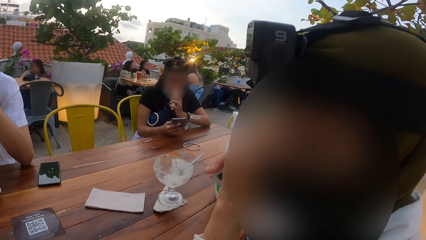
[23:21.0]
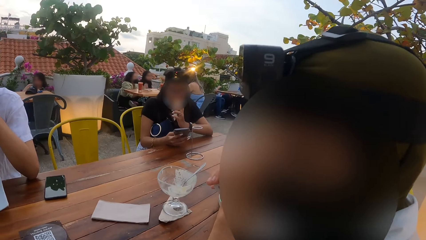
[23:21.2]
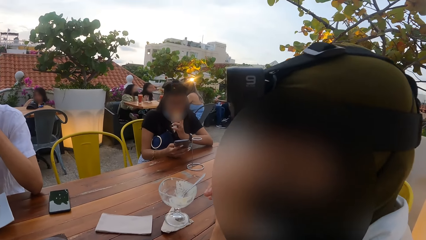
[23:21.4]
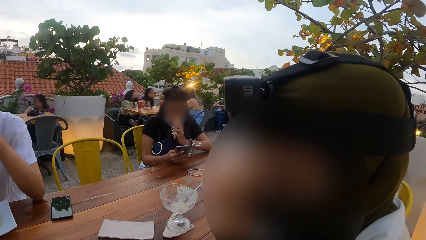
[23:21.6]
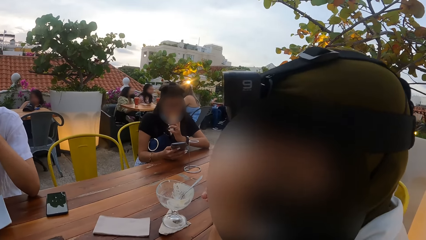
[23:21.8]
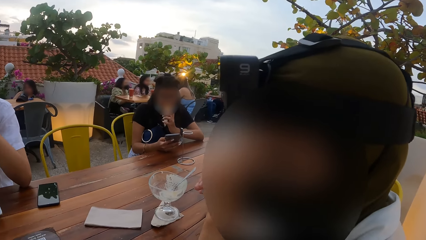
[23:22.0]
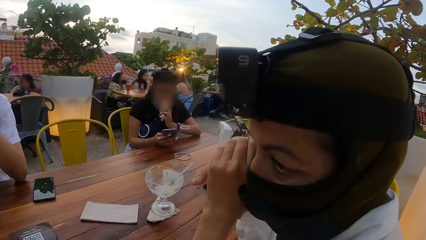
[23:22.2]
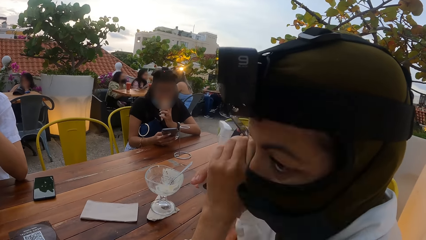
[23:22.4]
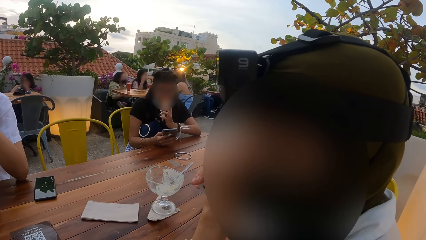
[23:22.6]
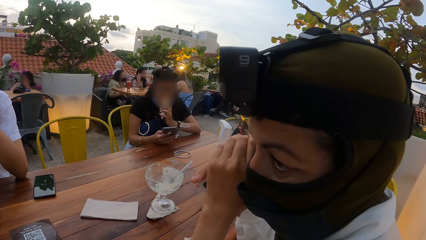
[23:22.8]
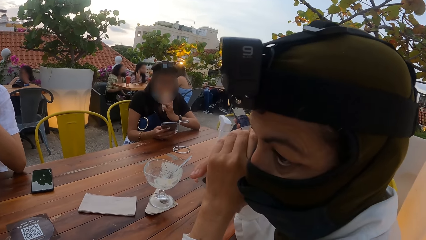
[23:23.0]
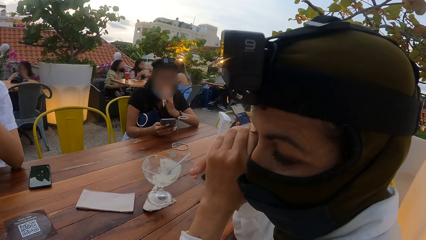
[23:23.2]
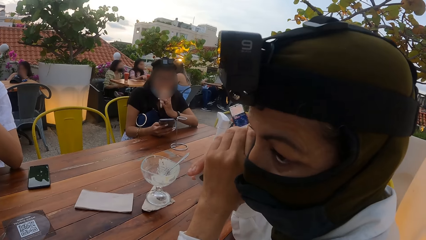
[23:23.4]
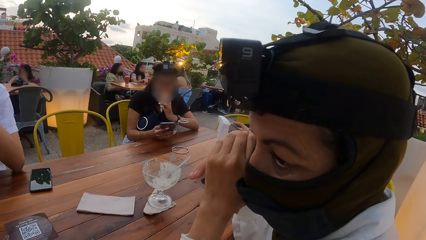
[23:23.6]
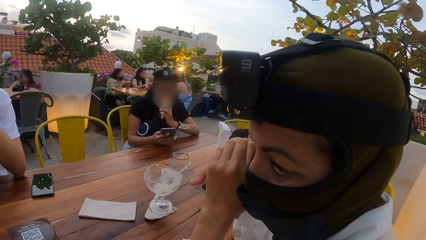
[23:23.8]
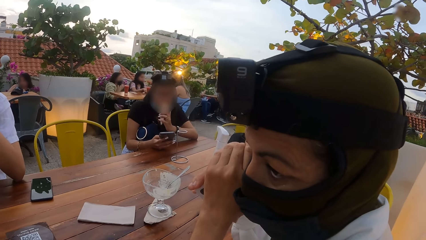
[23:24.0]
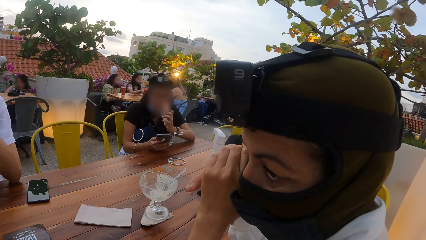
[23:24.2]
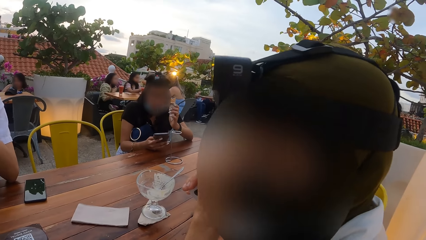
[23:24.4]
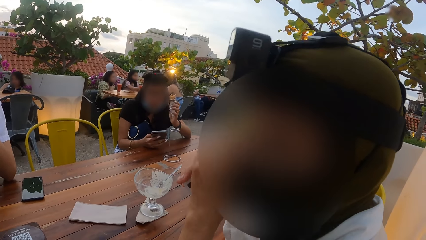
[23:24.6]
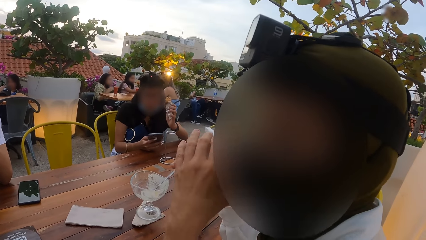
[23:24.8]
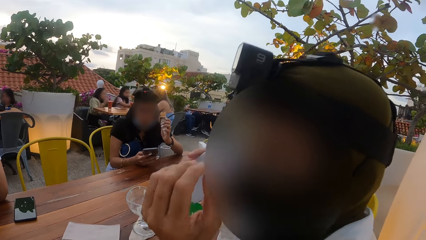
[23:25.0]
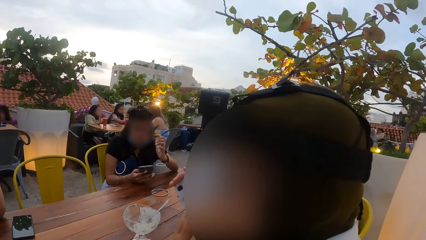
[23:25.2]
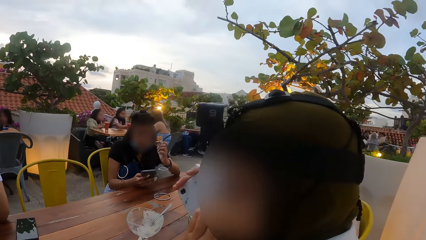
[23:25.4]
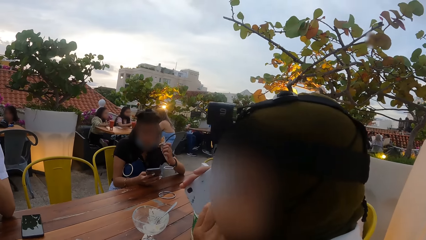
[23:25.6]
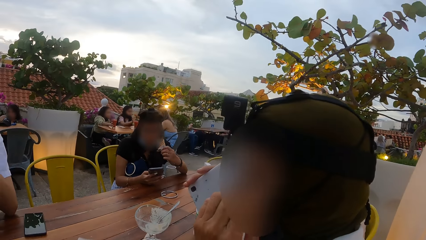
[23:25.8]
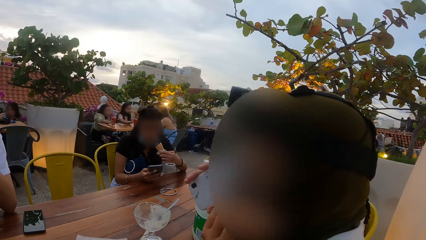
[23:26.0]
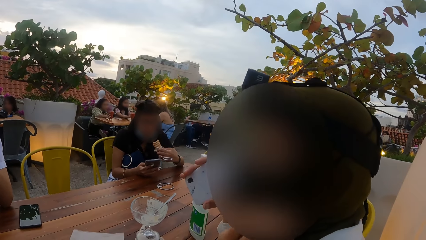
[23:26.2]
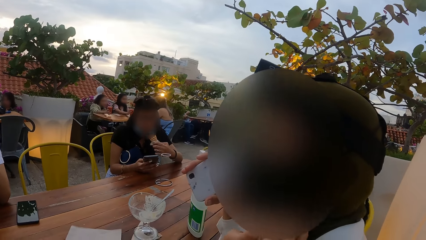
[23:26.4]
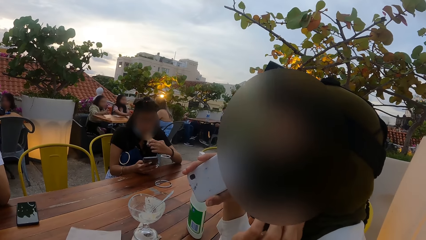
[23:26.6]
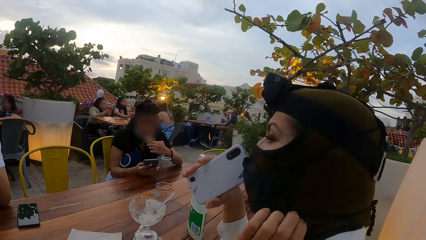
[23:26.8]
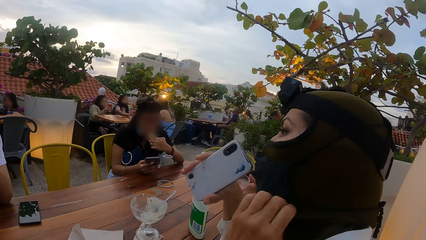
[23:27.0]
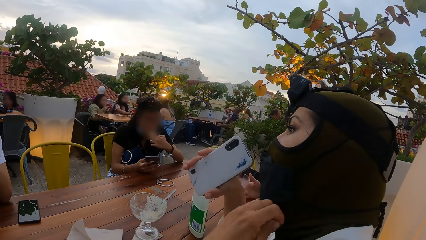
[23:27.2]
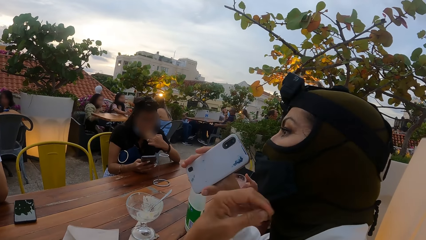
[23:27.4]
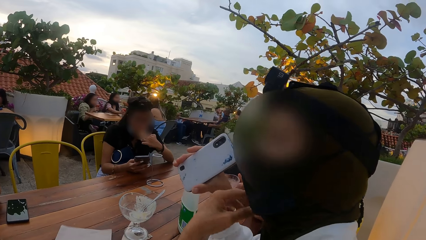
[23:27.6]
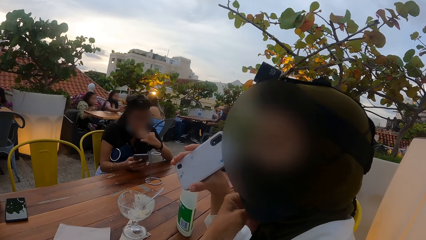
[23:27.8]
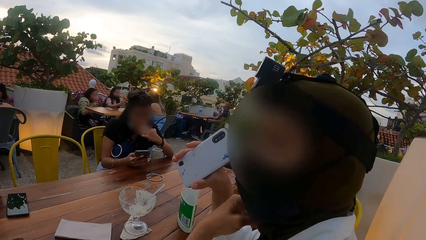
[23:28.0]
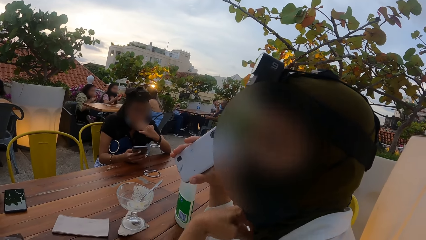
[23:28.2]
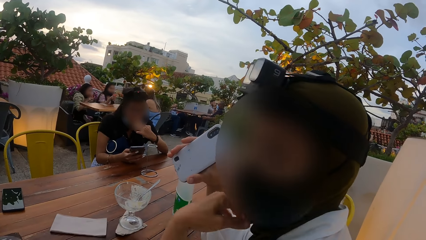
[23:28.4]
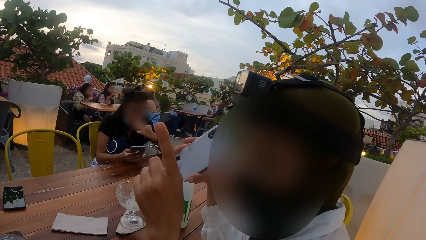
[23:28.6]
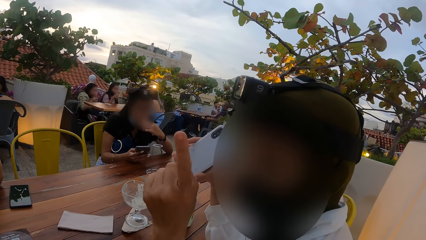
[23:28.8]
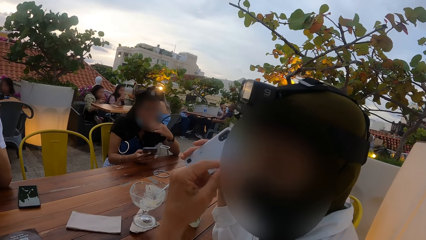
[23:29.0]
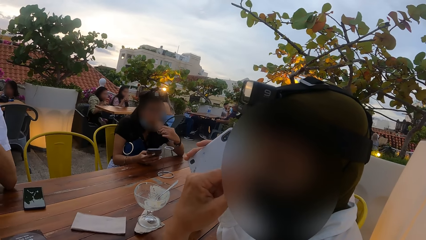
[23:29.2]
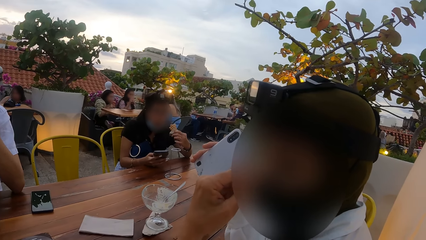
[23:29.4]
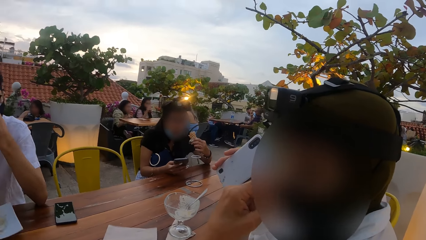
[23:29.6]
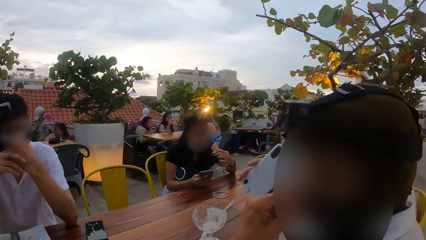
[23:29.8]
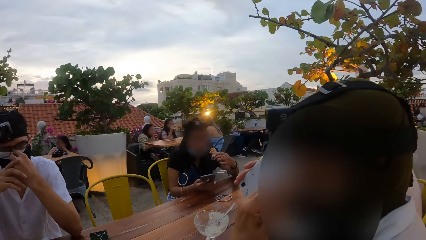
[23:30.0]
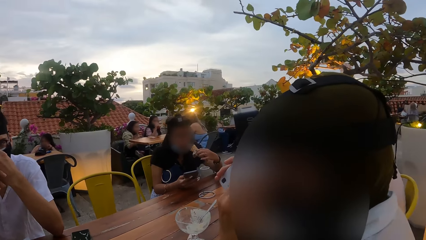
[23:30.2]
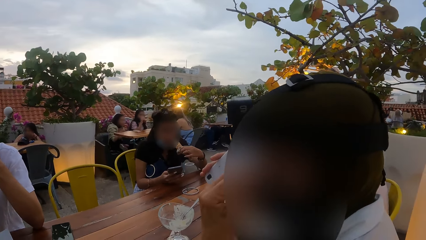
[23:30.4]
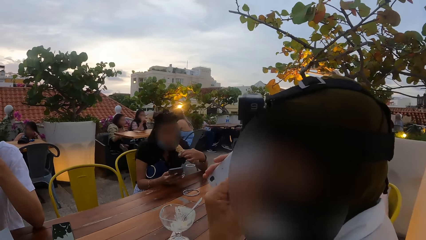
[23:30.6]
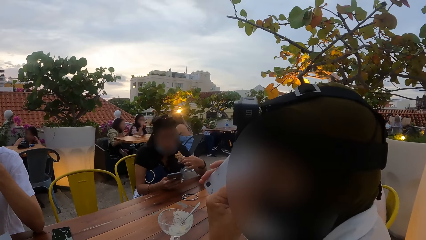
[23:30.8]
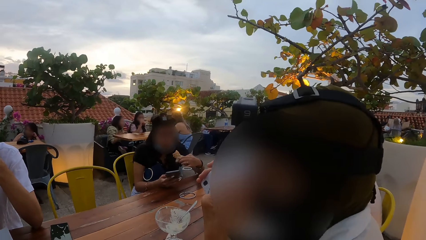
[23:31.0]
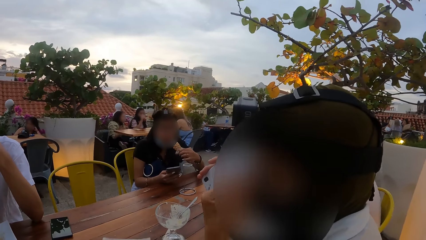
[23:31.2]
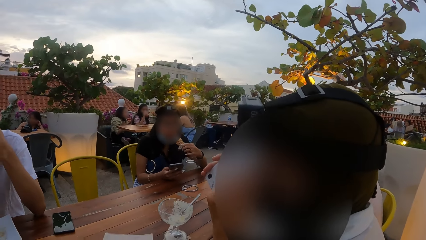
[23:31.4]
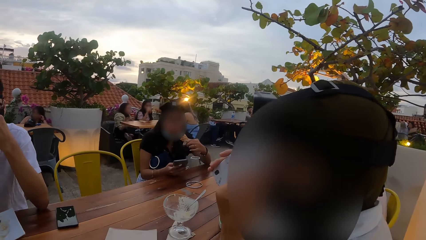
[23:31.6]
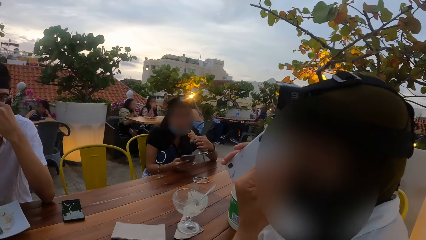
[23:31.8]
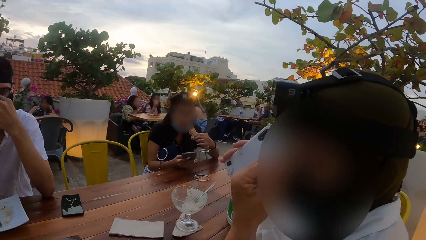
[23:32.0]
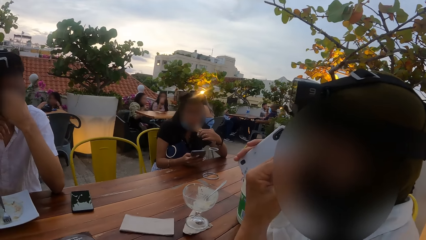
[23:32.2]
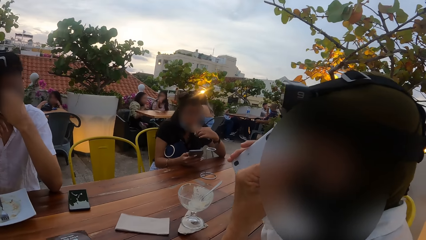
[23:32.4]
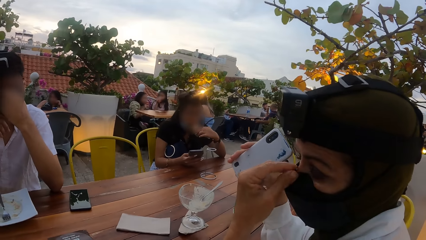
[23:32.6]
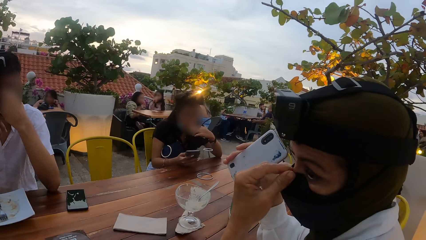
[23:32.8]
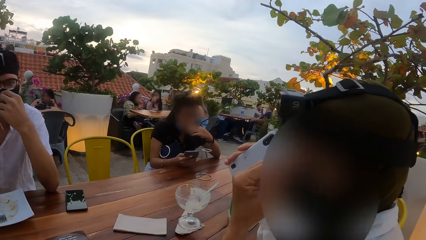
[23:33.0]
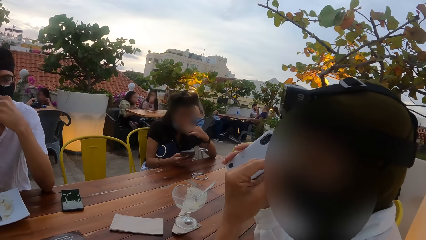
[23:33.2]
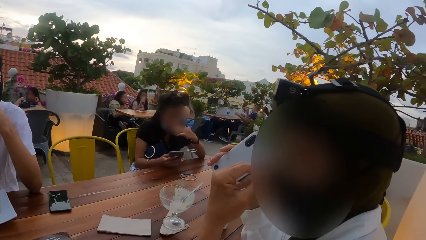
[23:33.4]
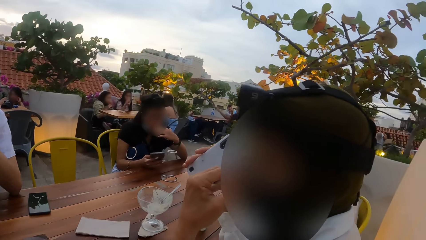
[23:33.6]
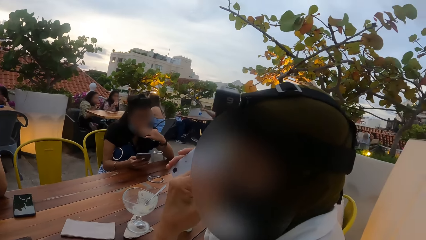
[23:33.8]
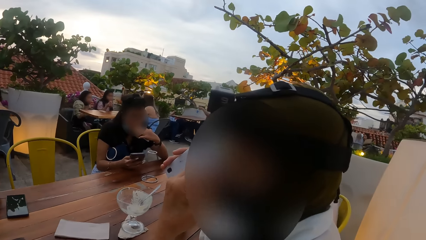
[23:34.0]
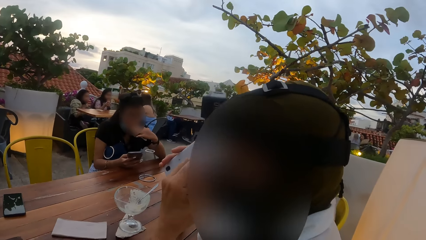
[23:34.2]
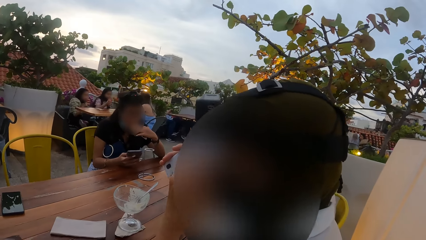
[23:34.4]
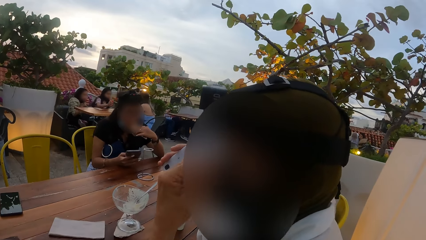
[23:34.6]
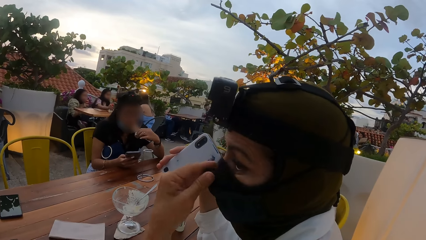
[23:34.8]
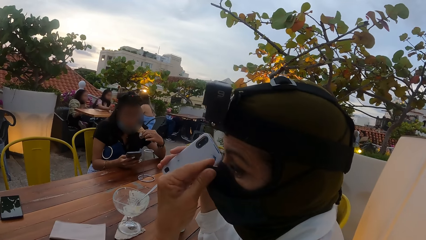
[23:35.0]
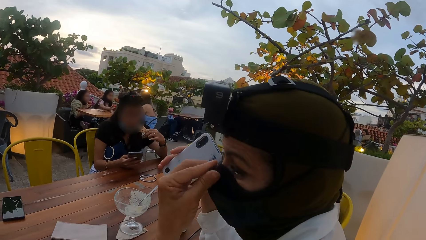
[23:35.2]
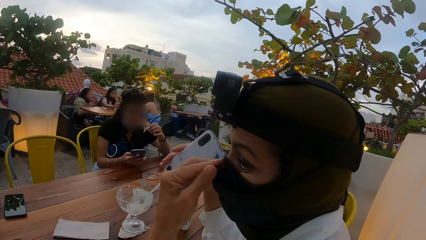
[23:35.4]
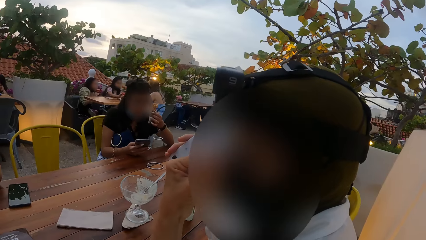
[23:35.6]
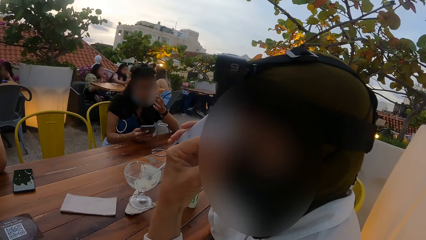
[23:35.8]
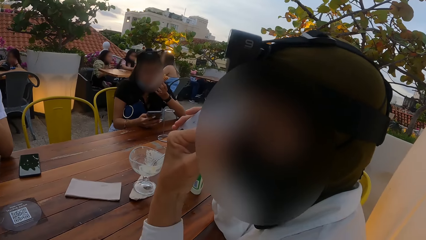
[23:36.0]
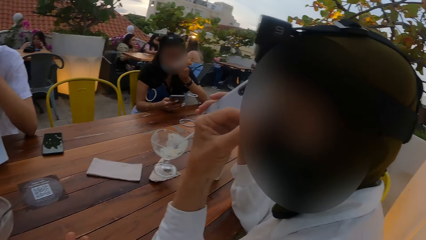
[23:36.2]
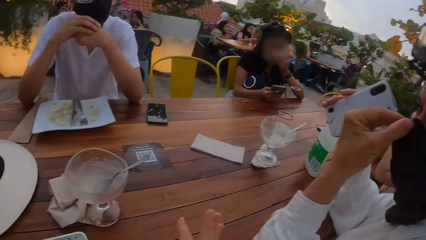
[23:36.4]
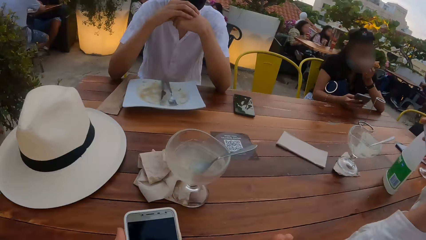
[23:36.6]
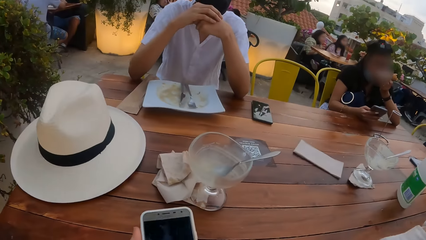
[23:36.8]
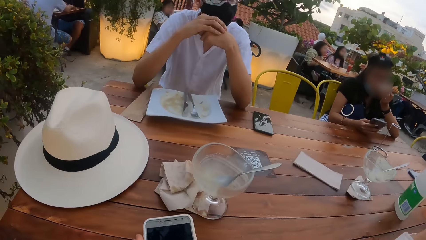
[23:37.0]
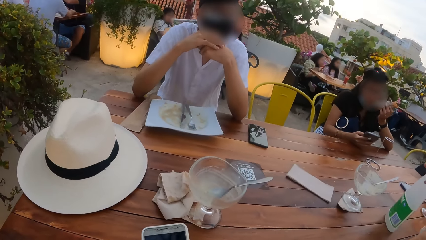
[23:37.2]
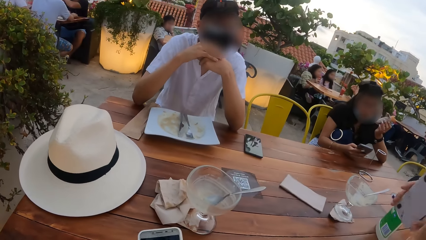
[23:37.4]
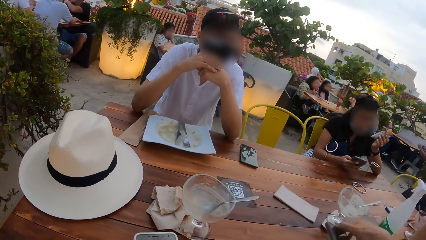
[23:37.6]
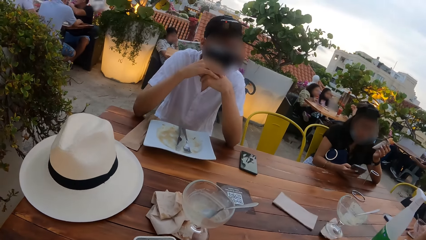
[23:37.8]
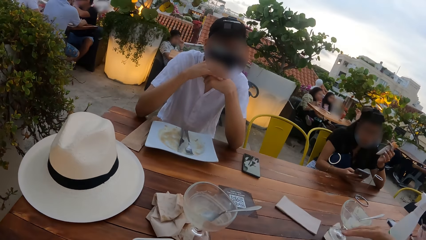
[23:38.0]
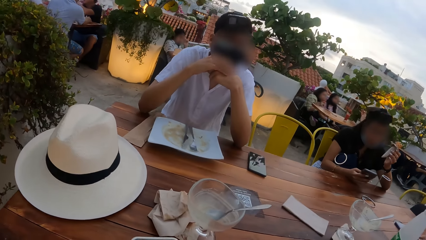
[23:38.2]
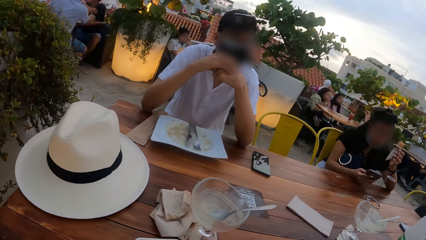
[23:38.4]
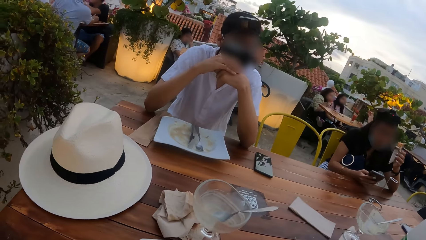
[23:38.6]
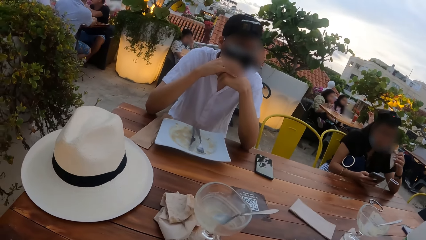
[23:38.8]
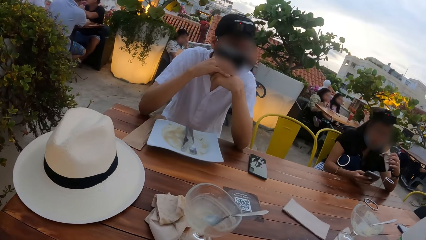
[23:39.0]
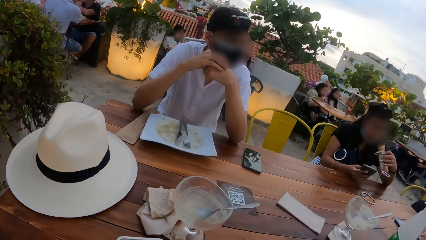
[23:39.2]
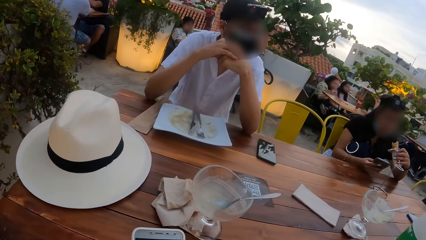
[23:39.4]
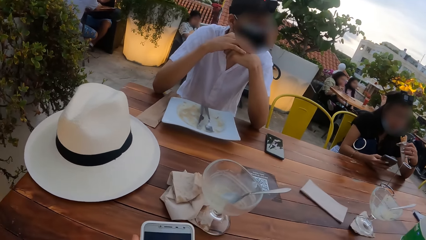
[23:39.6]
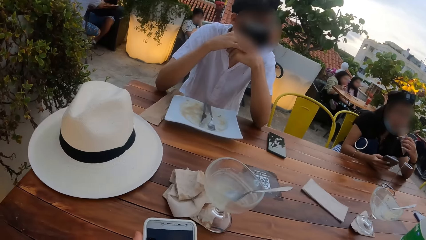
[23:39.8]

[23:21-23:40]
The camera wearer looks around. A woman adjusts a mask on her face with her left hand. The woman interacts with the camera wearer. The woman adjusts the mask on her face with her left hand. Another woman eats the wafer in her left hand. The first woman drops the phone in her right hand on the table.
